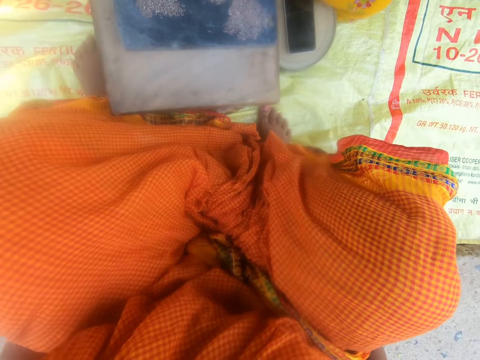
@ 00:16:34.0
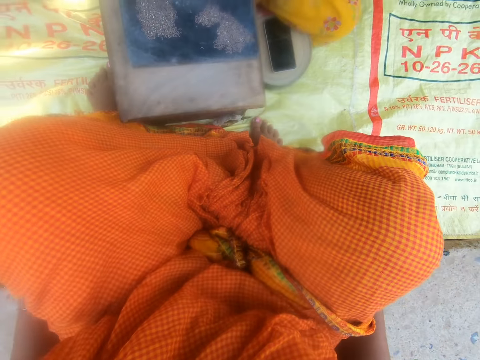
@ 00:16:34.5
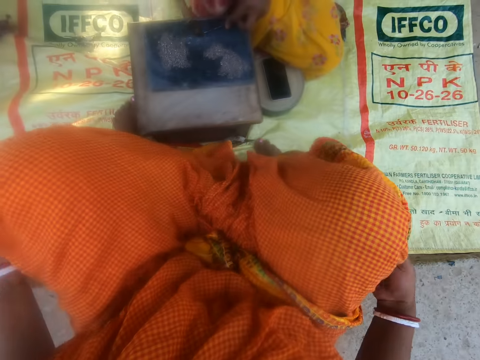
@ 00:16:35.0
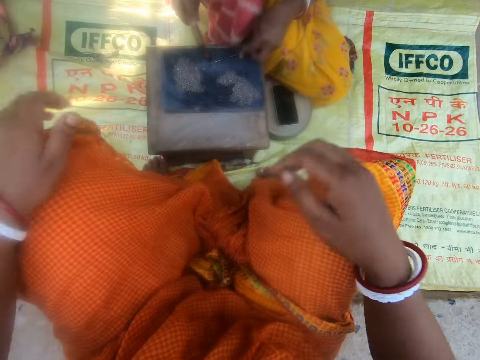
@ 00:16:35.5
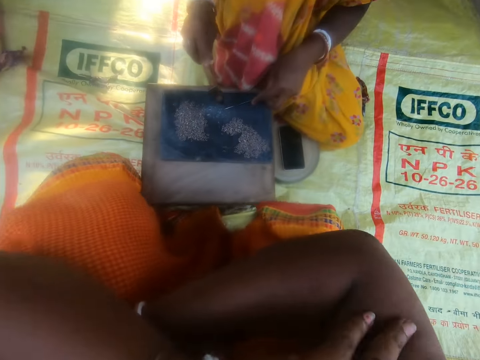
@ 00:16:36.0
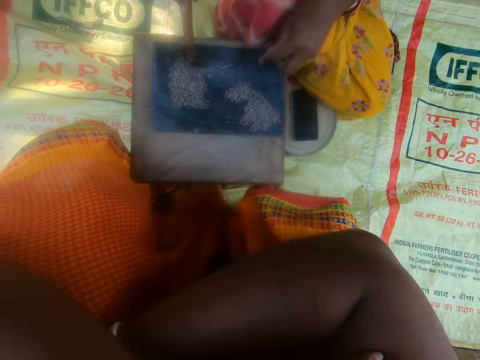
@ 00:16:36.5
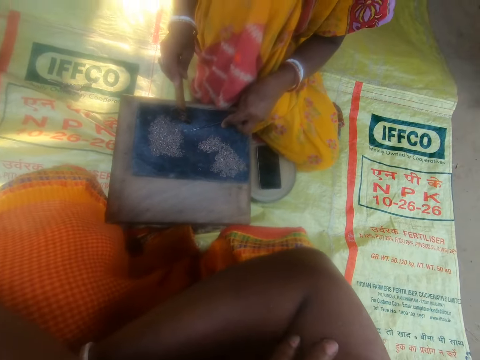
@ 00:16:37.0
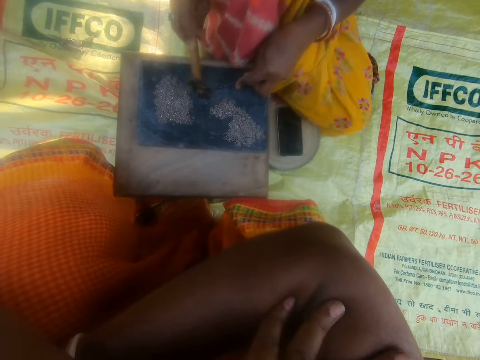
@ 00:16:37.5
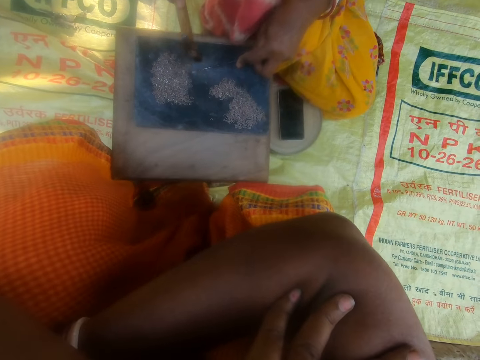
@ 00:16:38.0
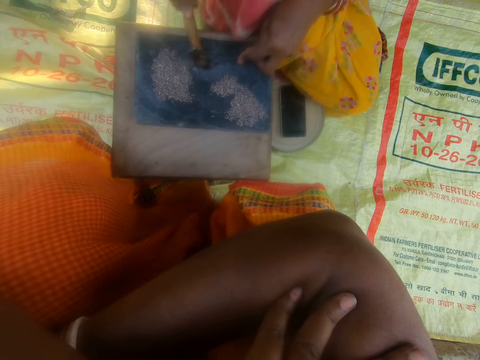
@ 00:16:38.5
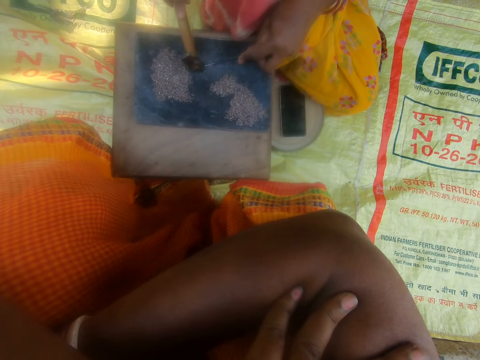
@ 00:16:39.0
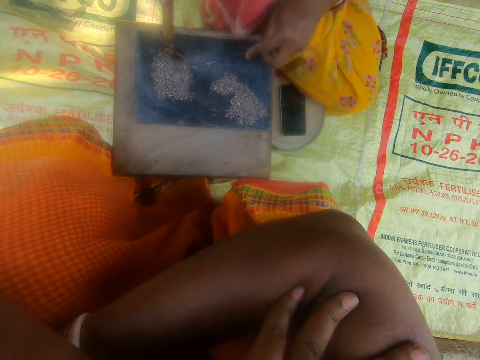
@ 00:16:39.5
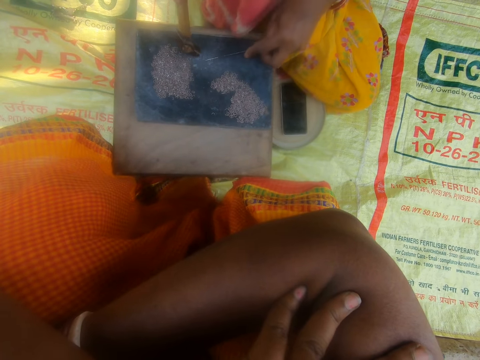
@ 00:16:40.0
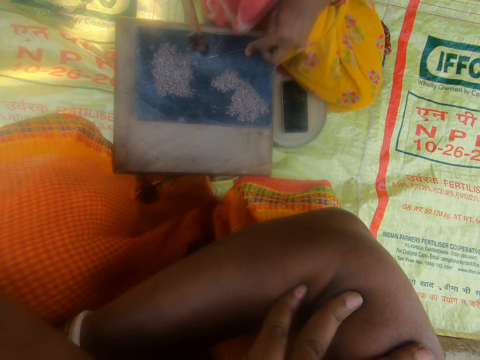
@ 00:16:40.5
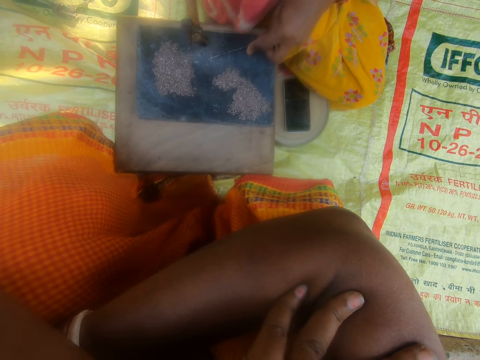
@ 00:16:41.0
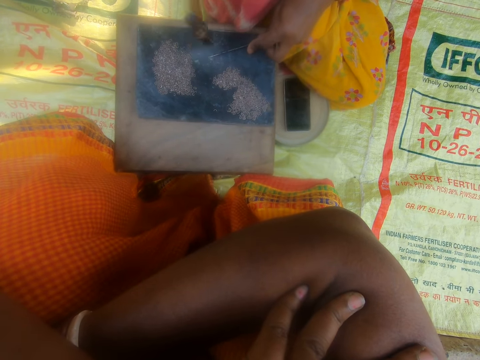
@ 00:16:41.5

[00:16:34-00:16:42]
The camera wearer folds hands together. The woman hammers the metal into crystals.

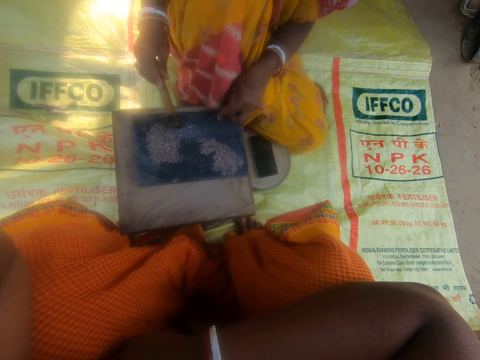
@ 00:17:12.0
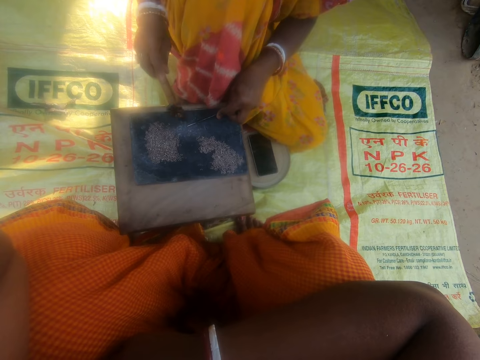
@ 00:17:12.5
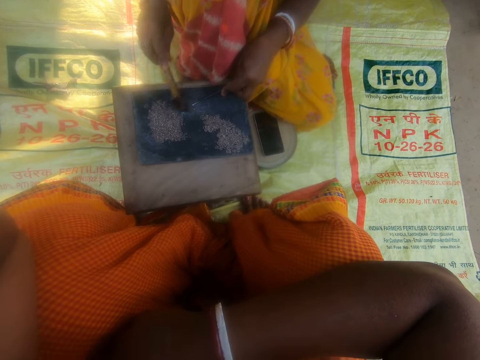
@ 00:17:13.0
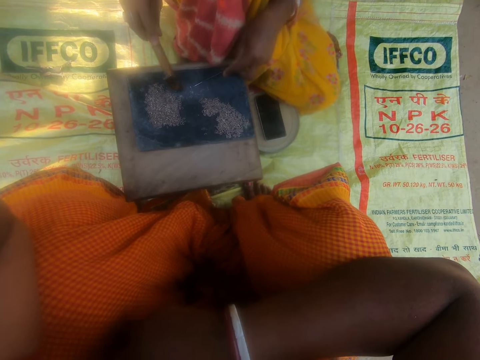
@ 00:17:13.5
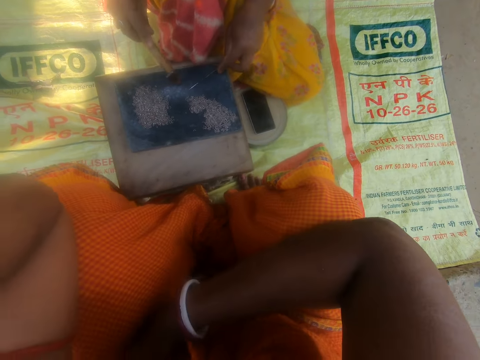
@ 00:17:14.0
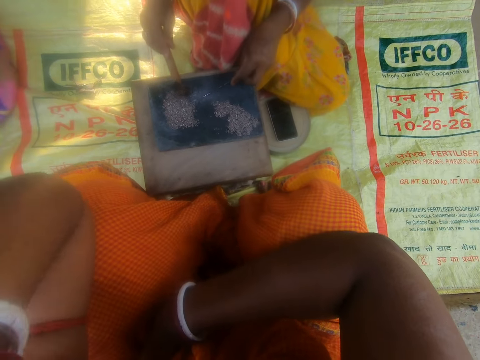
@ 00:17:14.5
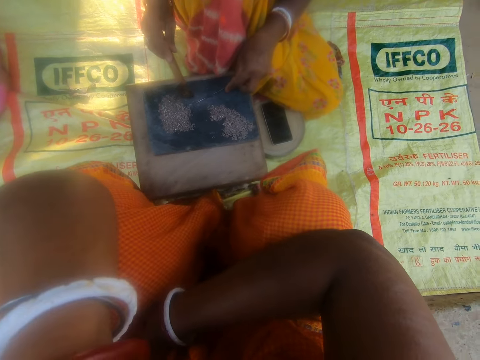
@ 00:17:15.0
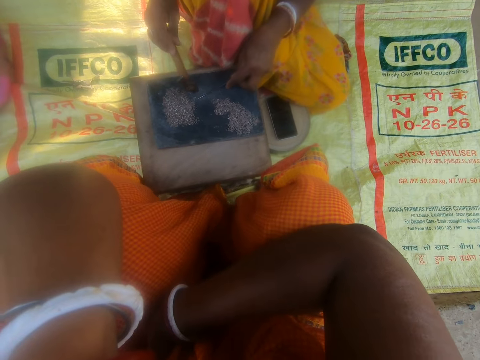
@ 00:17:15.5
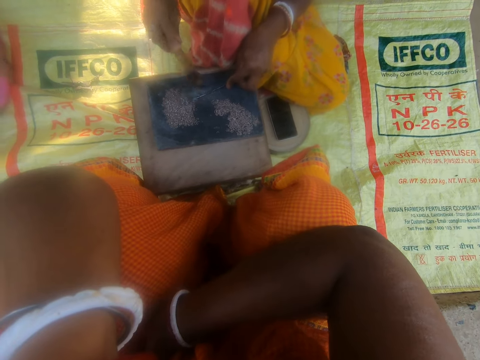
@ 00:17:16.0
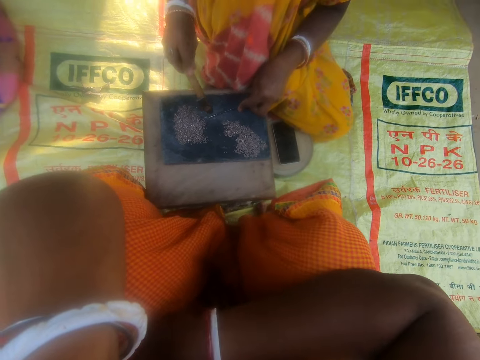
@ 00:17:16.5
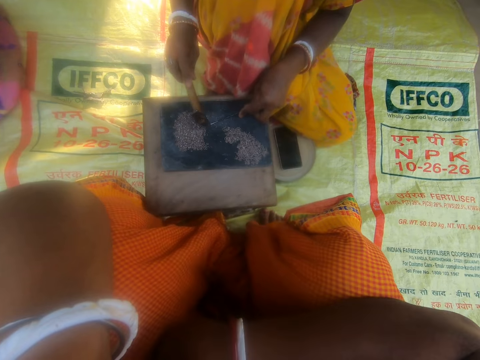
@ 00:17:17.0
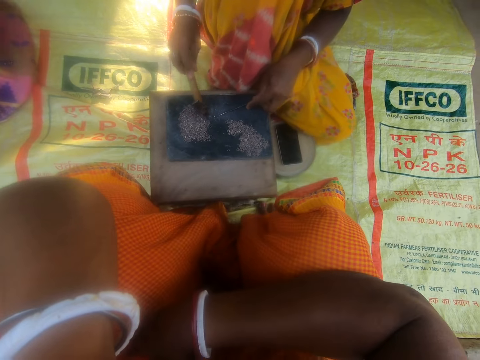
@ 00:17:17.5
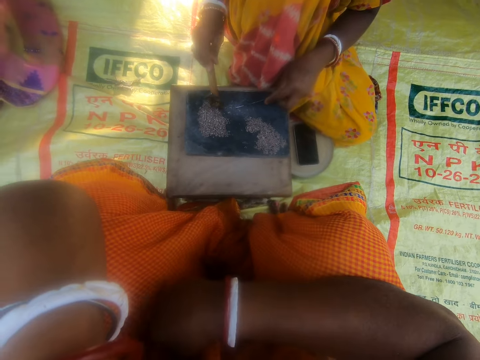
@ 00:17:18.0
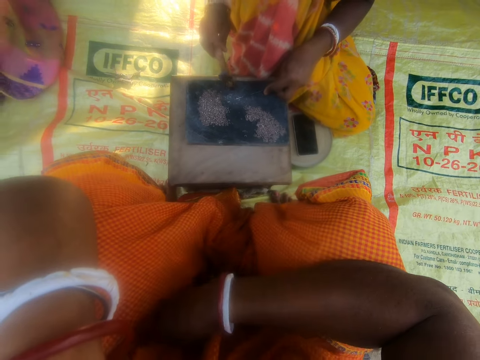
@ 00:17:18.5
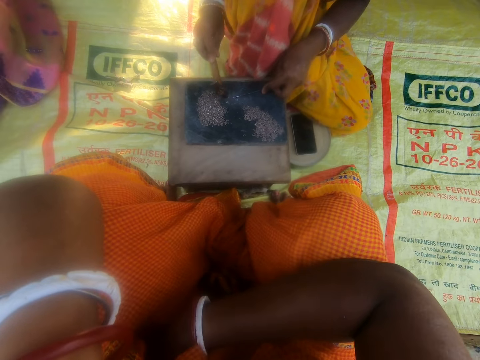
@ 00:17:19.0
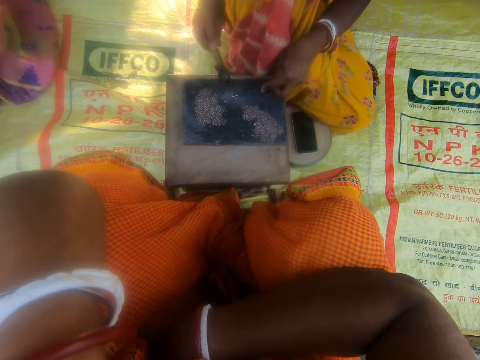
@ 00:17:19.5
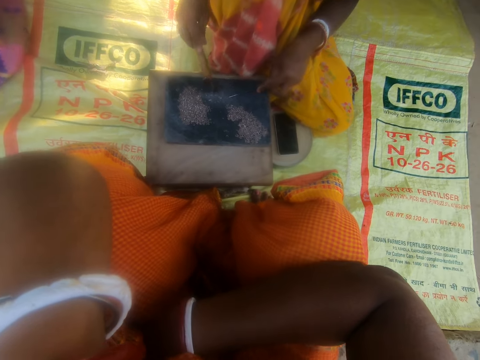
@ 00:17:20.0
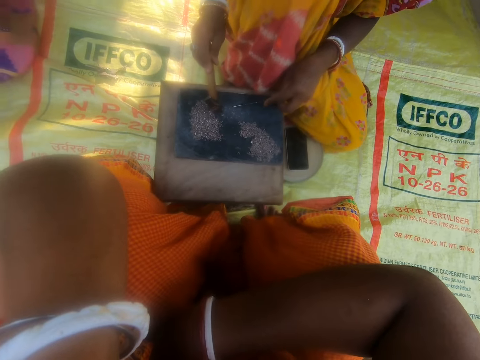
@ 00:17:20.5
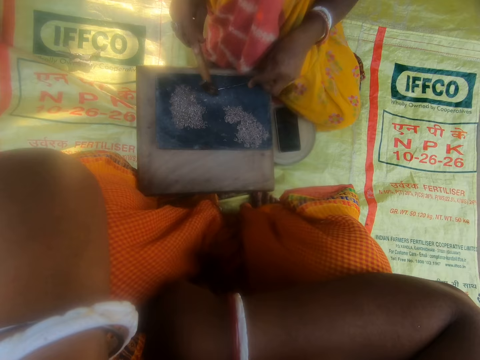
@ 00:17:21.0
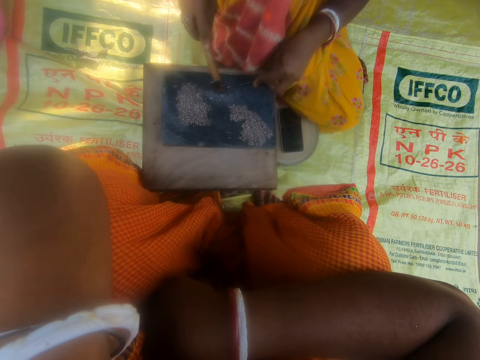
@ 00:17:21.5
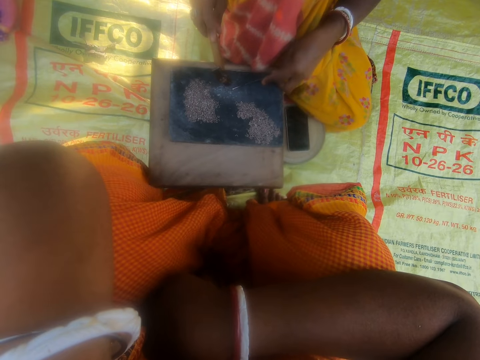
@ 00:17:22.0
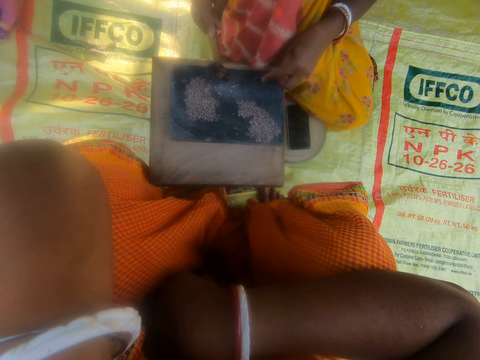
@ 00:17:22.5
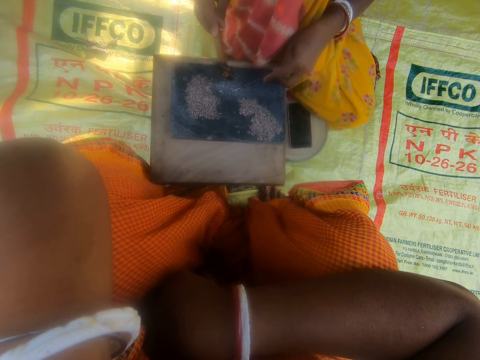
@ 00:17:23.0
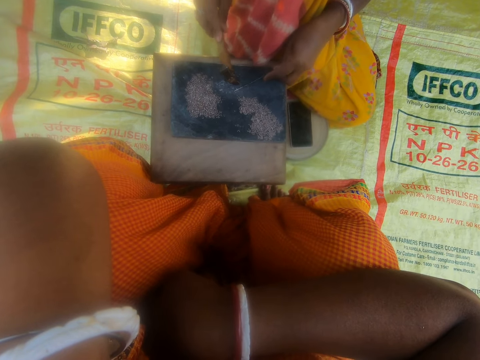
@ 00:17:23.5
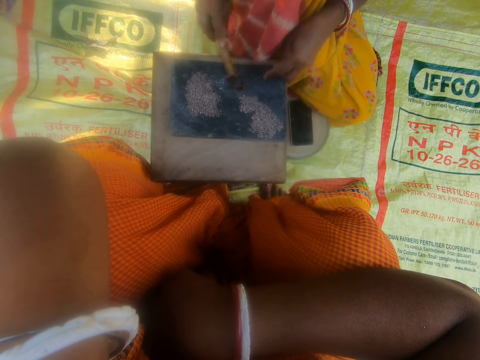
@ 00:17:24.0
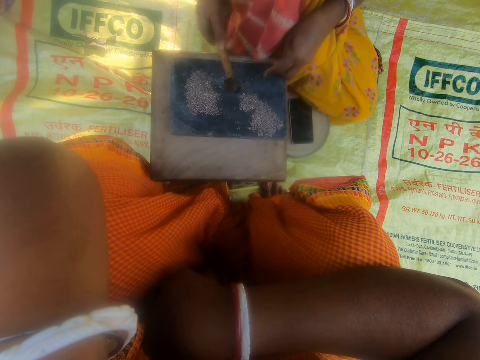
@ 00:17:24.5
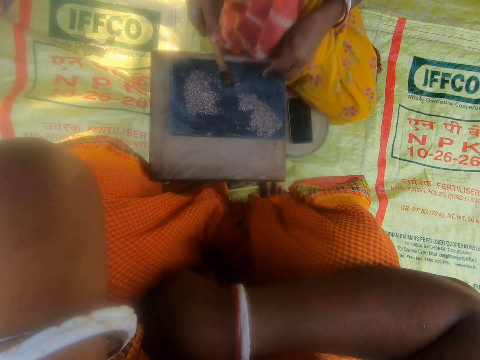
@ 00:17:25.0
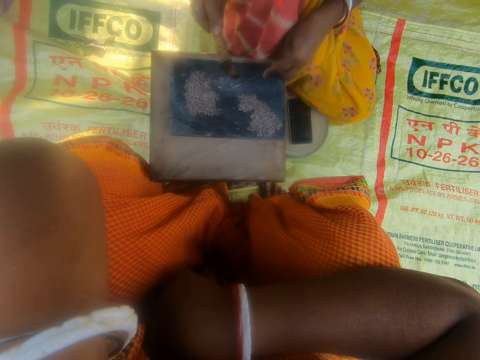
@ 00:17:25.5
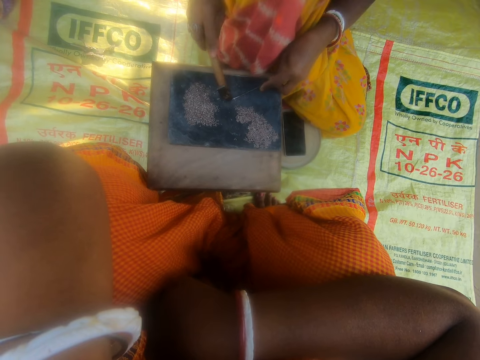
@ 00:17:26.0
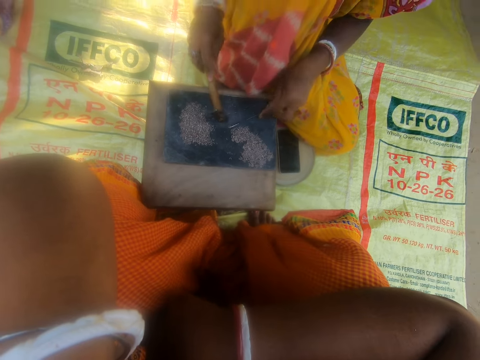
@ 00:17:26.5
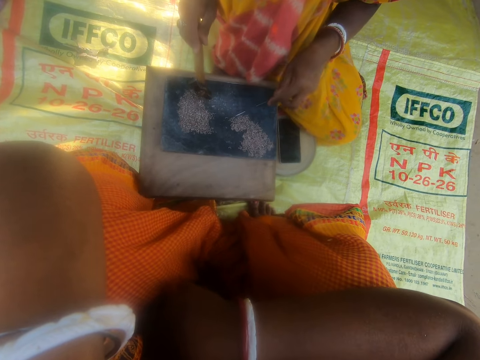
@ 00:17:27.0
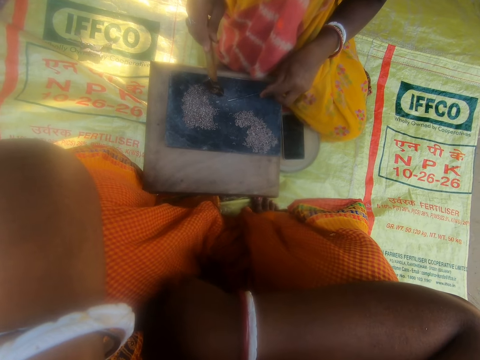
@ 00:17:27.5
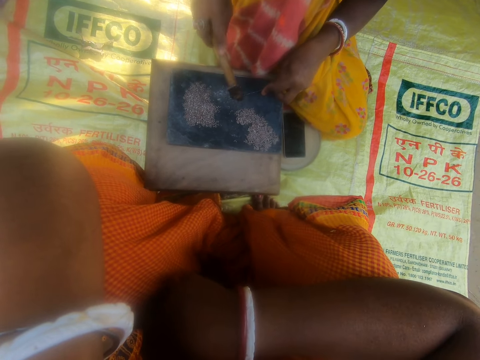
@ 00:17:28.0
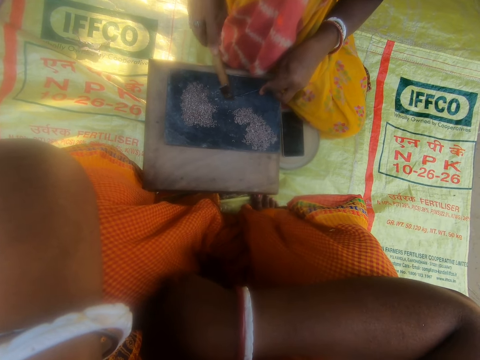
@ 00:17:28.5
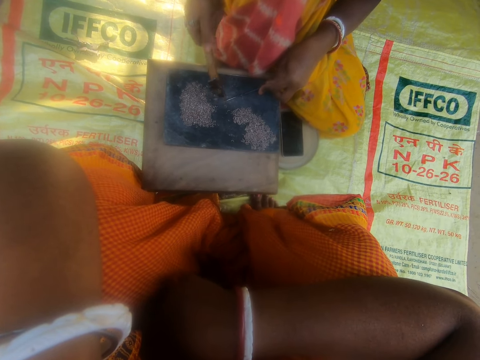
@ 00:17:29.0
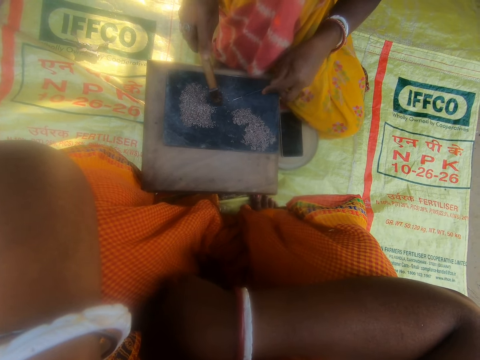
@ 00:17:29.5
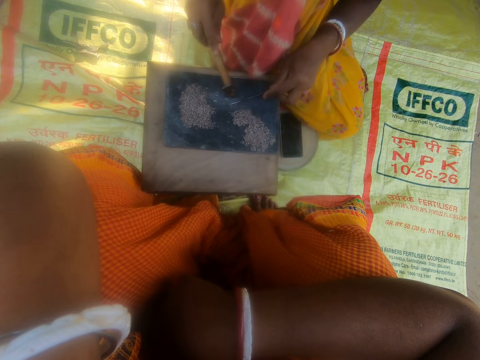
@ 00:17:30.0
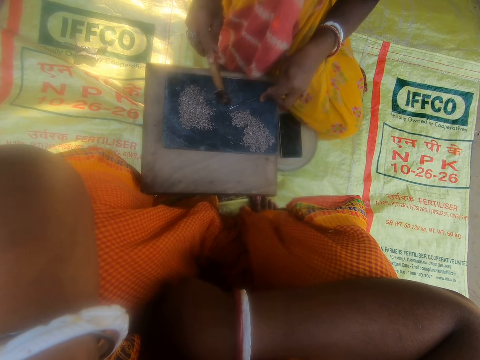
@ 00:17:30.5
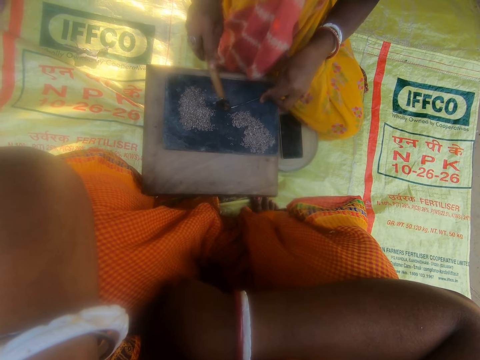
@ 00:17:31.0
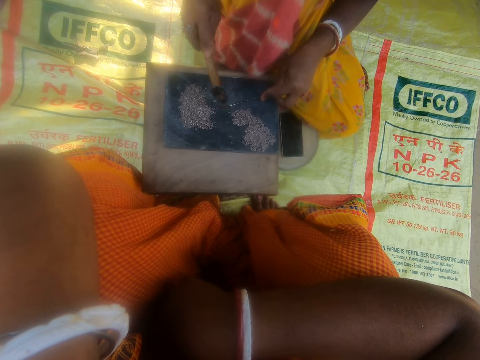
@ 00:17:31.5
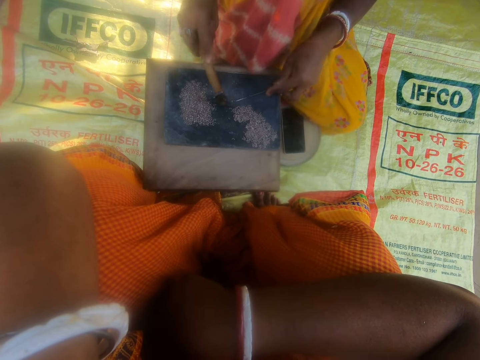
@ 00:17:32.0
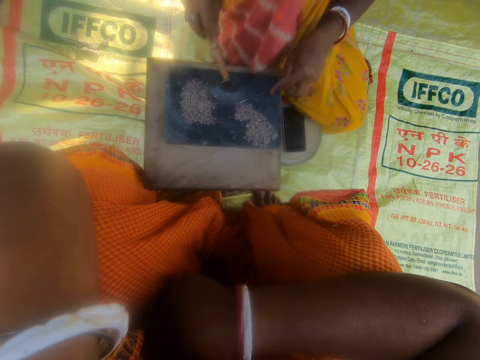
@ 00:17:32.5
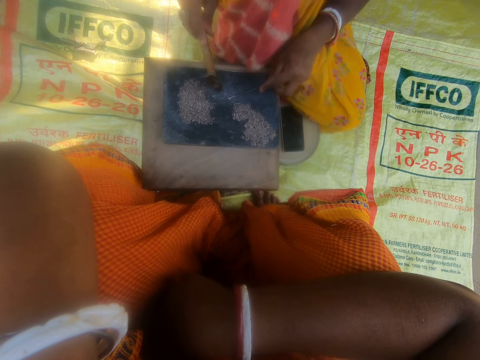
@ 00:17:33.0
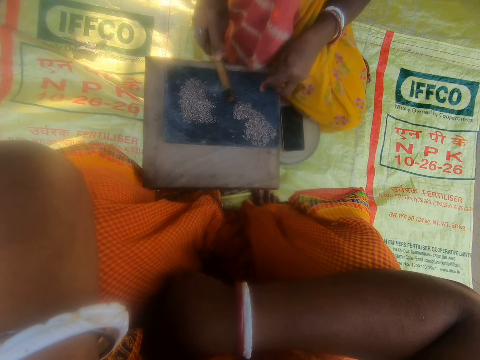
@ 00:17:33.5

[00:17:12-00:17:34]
The woman pulls the glass with thin wire. The woman hits the glass with a hammer. The camera wearer interacts. The woman hits the glass with the hammer. The woman pulls the glass with the thin wire. The woman hits the glass with the hammer. The woman moves something with the hammer. The woman hits something with the hammer.
